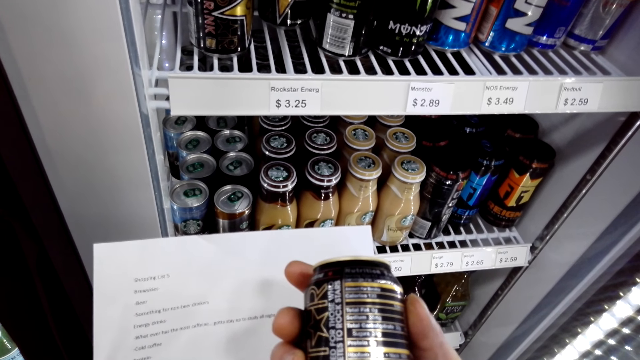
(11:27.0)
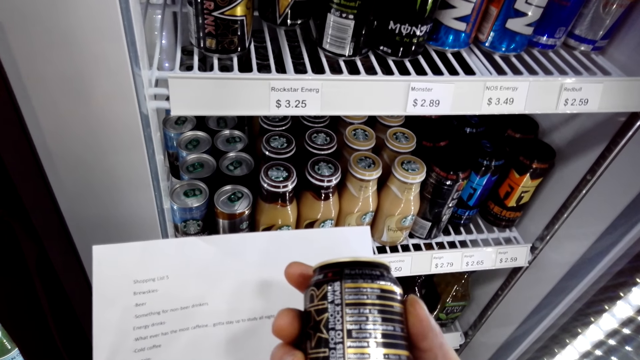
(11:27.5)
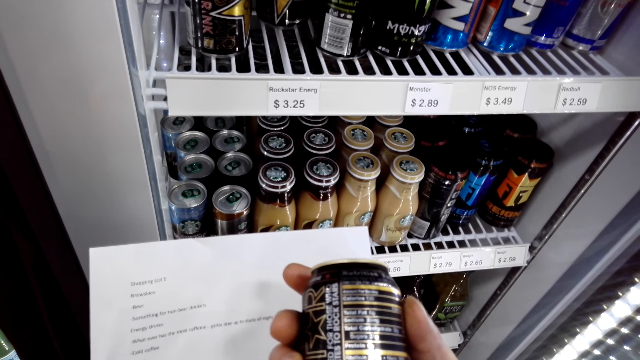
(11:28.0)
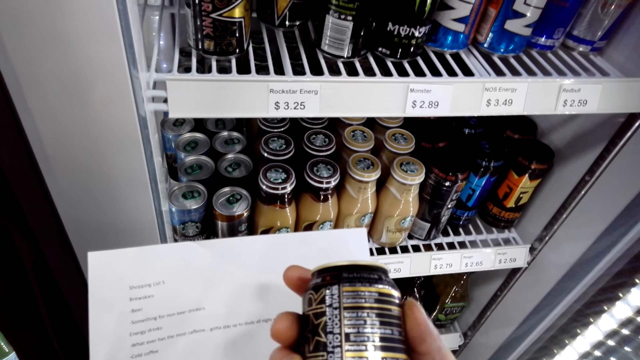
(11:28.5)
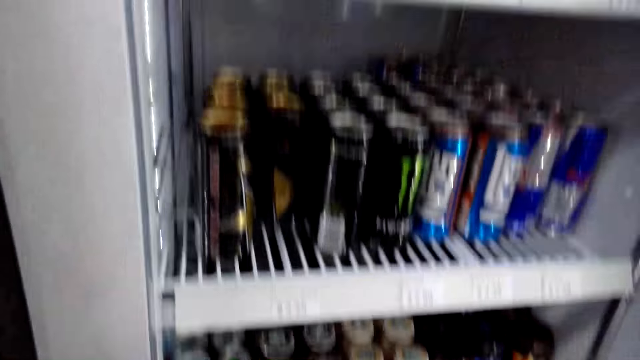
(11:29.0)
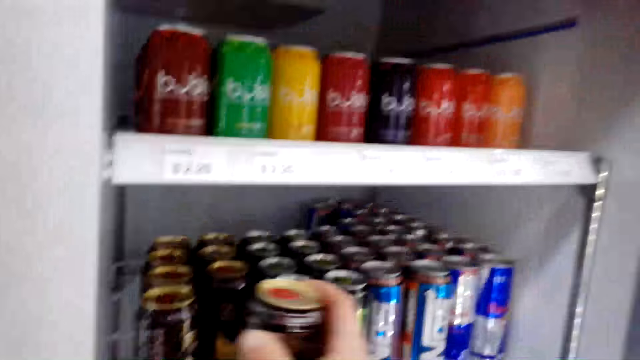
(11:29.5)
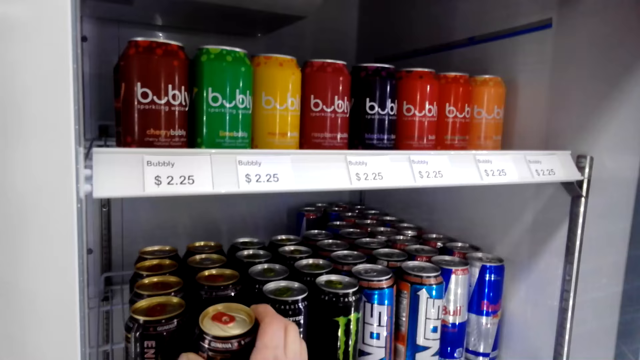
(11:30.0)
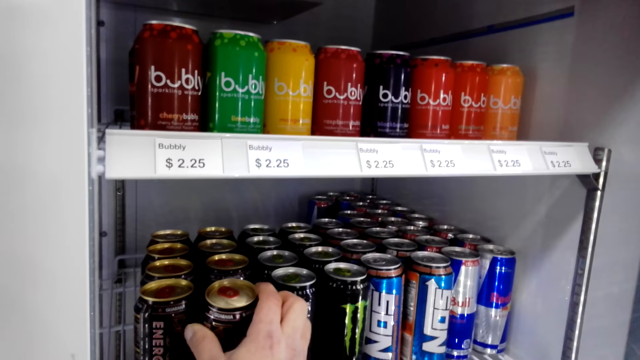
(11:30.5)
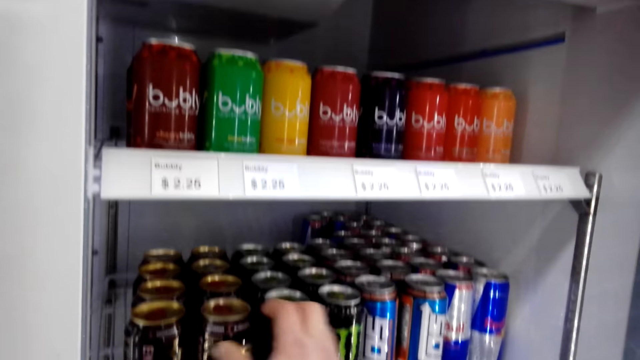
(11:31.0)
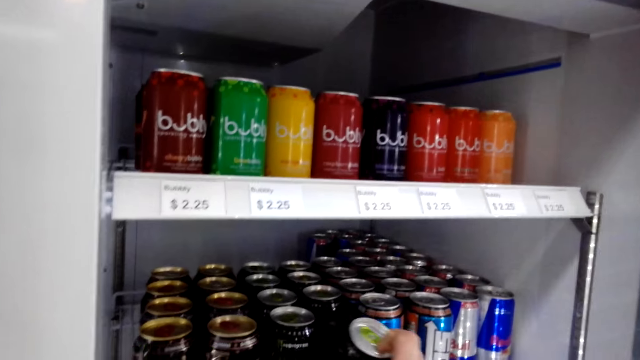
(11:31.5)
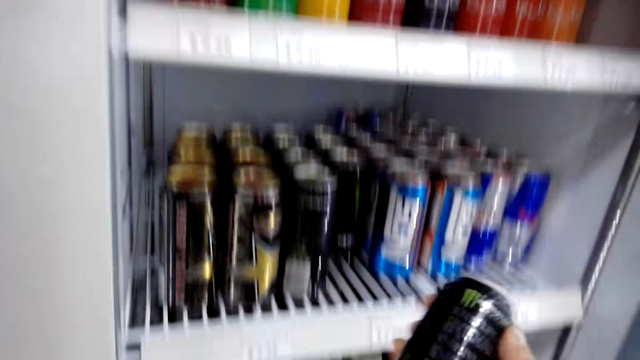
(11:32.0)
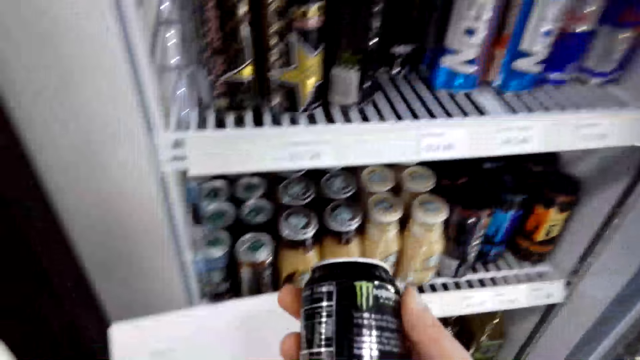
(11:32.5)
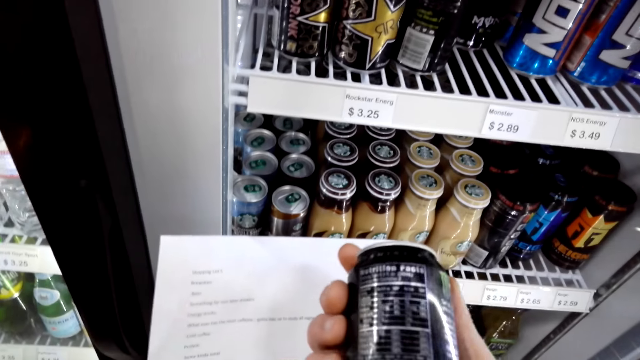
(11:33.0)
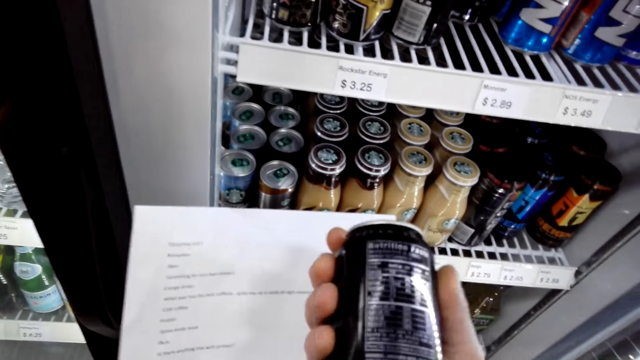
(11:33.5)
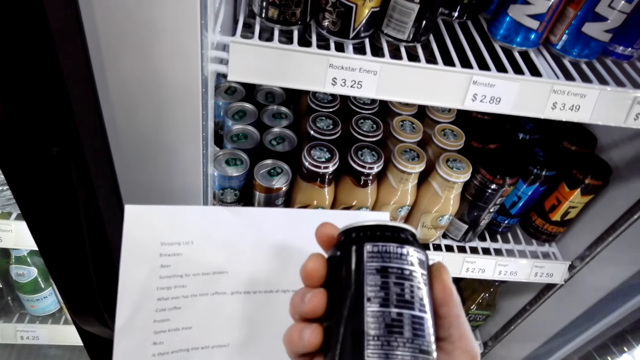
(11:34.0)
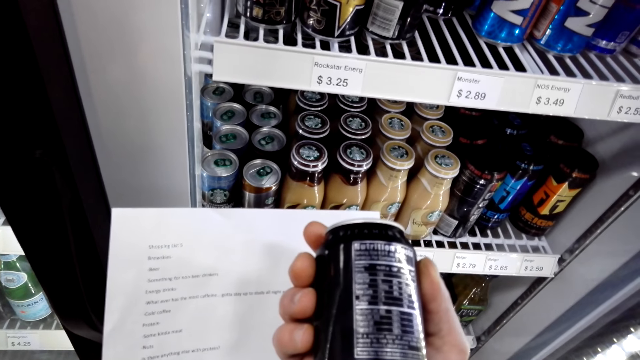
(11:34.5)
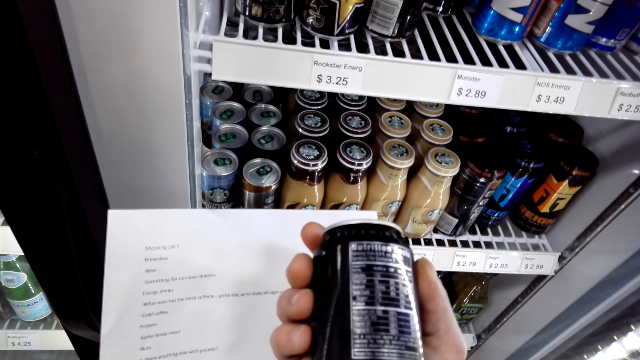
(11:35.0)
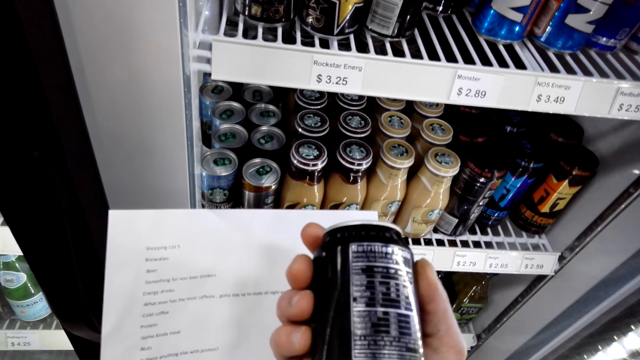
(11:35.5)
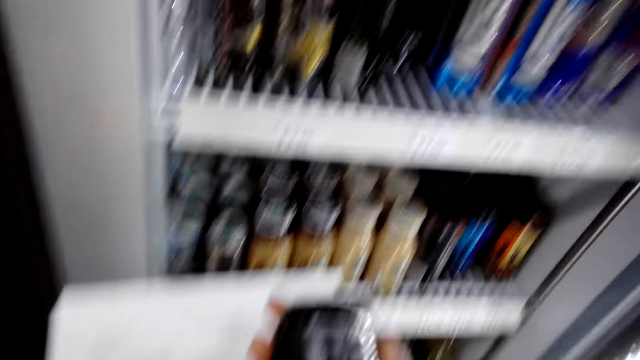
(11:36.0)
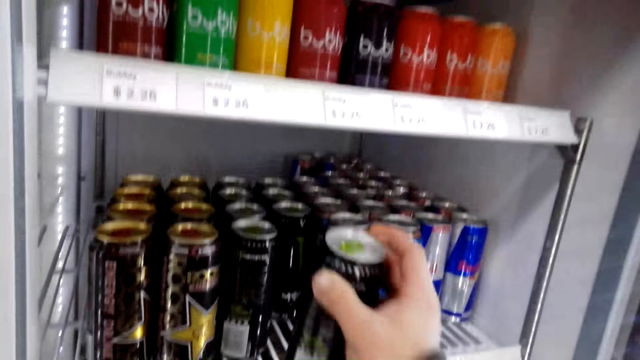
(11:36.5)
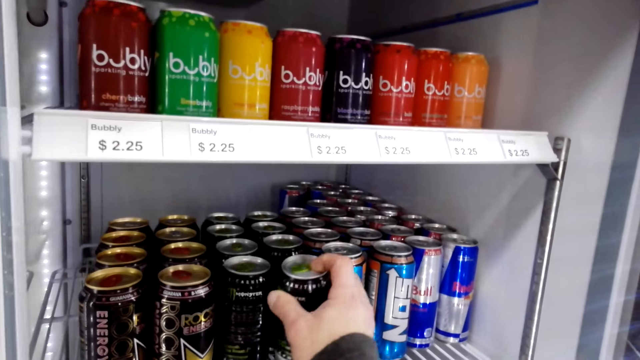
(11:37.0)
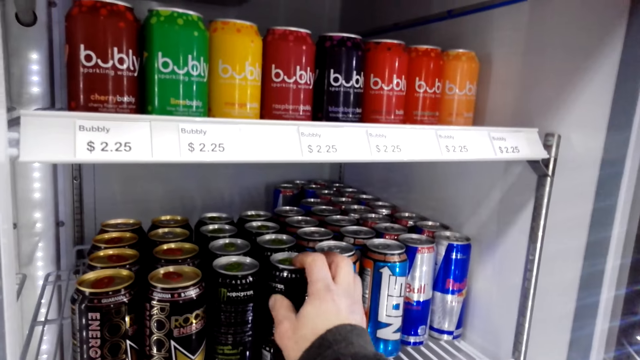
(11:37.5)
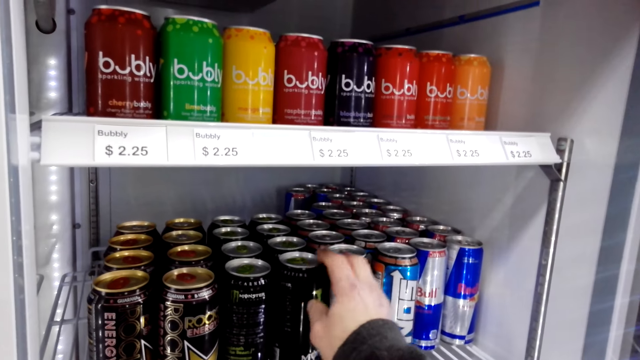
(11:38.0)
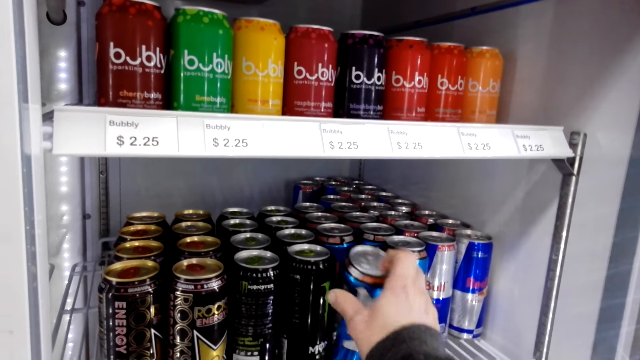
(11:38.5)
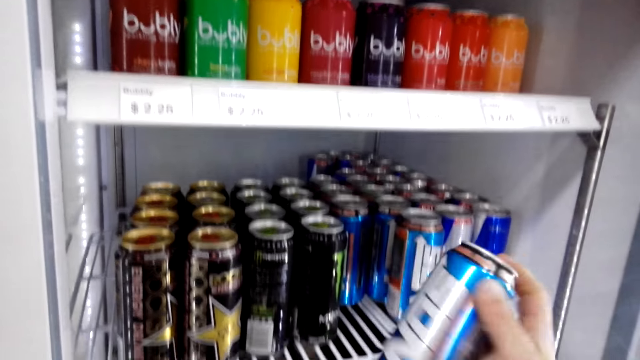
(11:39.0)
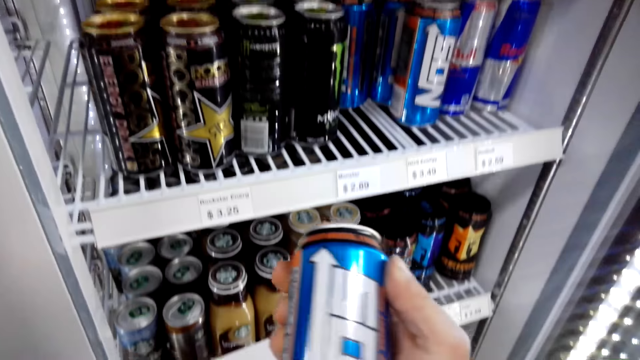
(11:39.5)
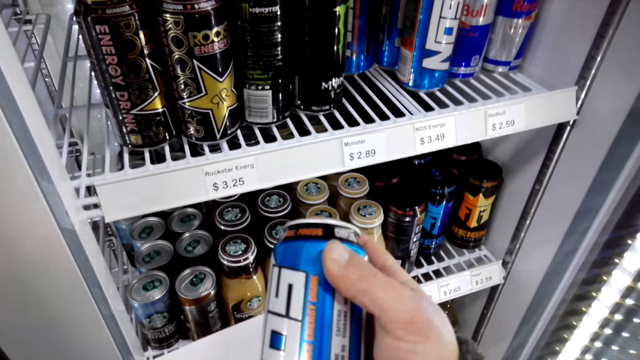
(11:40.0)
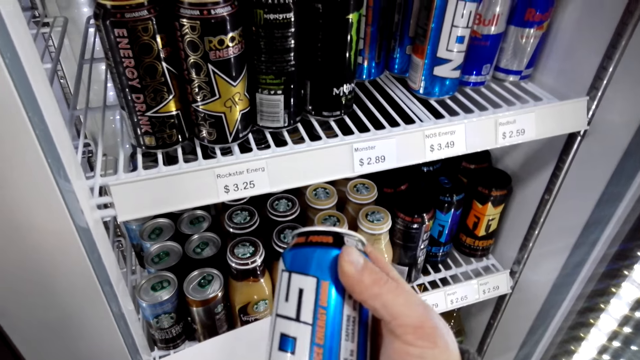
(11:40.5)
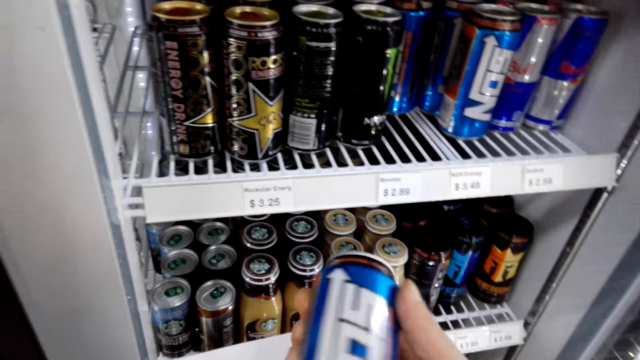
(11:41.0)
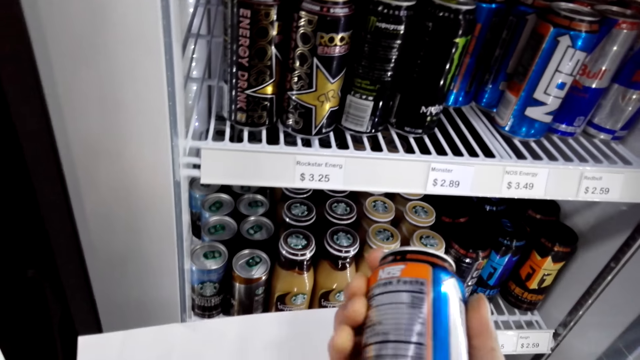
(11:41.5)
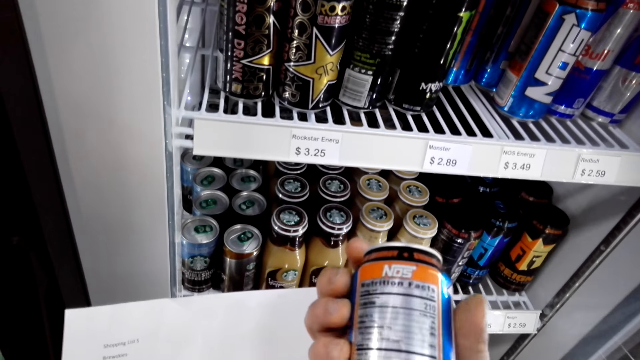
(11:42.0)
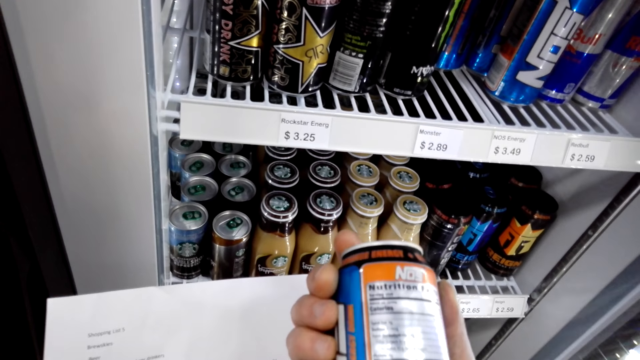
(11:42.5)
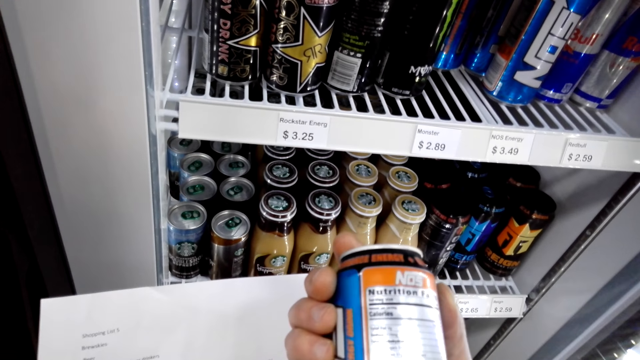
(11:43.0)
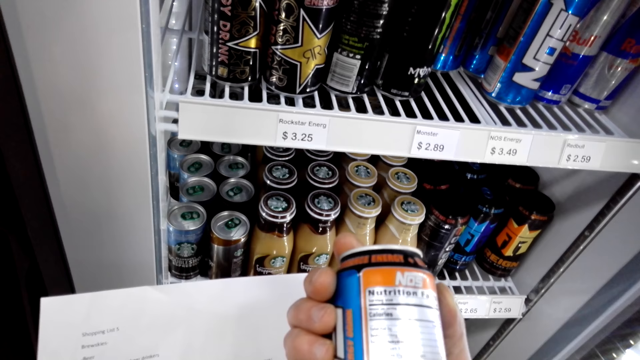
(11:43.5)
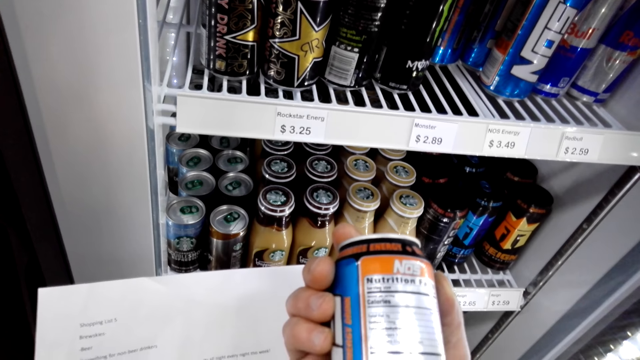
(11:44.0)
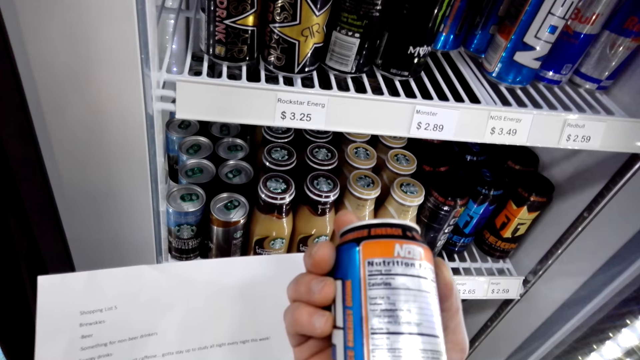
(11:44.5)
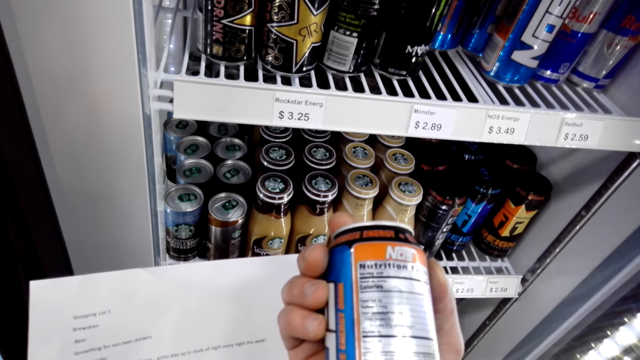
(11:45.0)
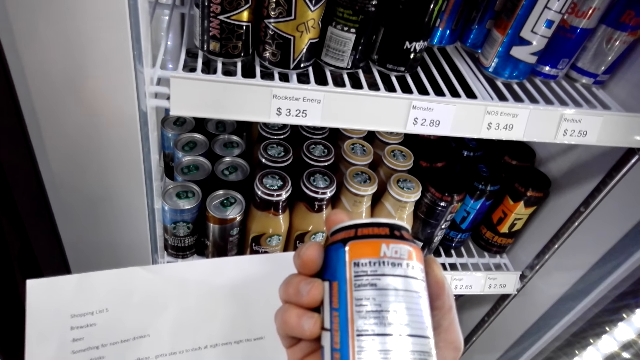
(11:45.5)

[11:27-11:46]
The camera wearer places the can on the fridge. They pick up a Monster can. They look around. They read the energy drink can. They place the Monster can on the fridge. They pick up an energy drink and look at the drink.

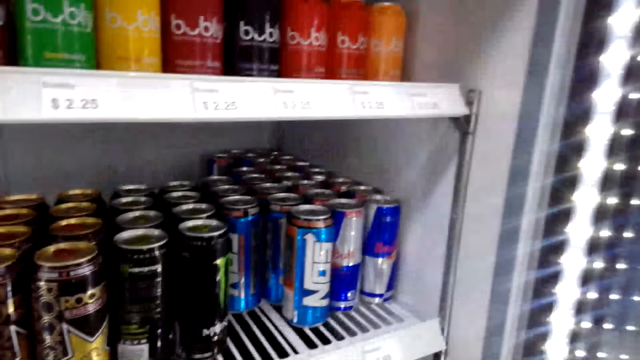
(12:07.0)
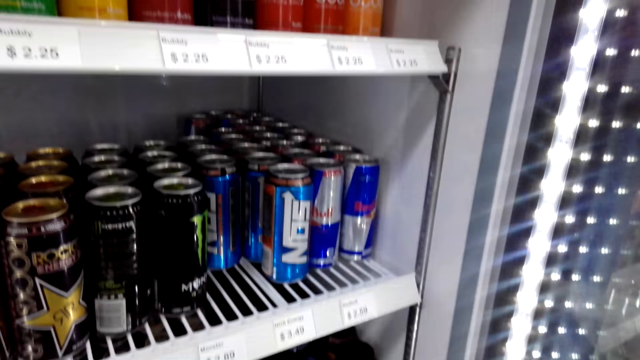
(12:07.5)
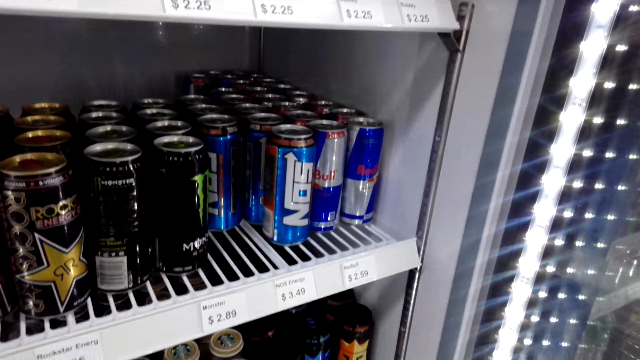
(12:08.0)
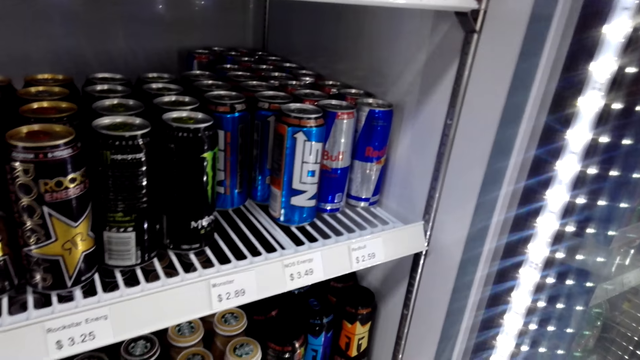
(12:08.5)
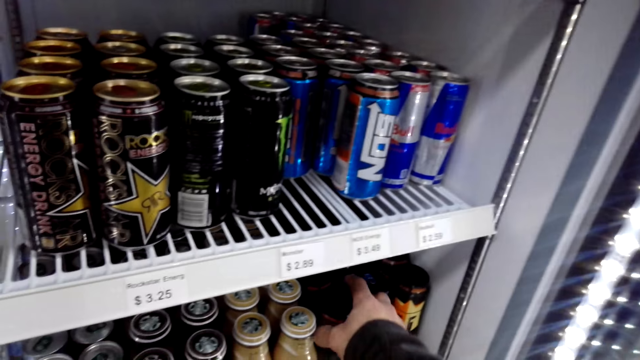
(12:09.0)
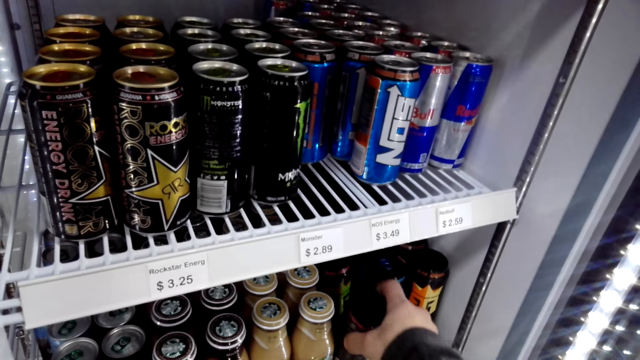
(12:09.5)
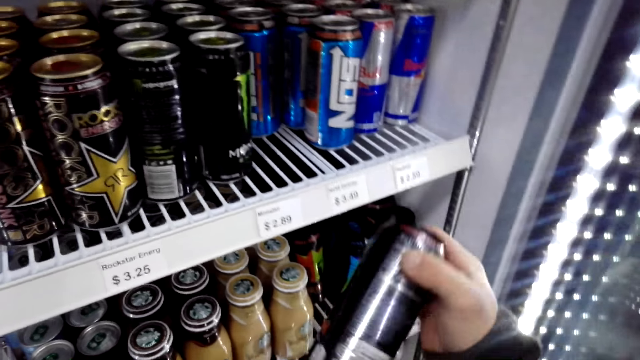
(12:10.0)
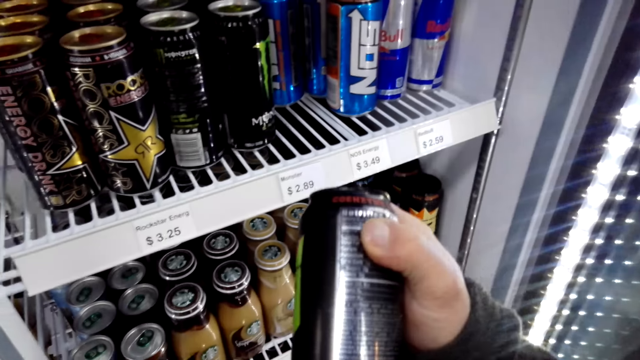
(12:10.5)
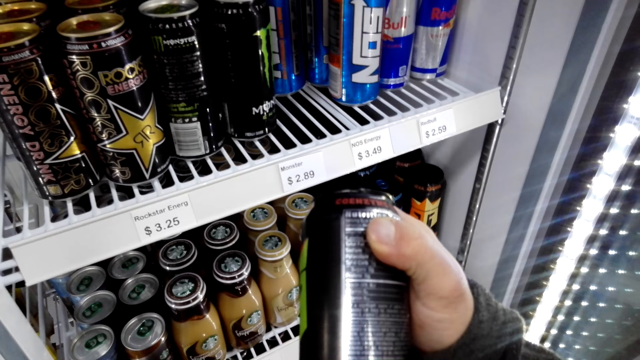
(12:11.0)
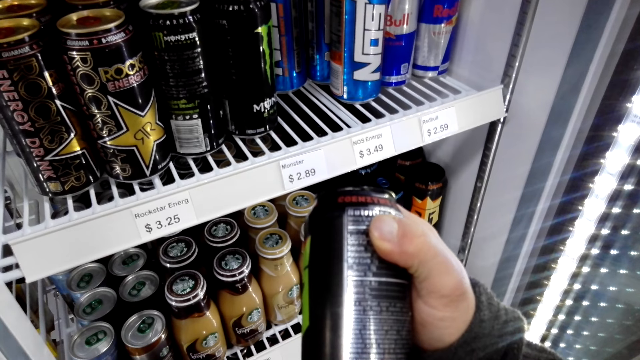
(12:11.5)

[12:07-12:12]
The camera wearer looks around. They pick up a drink. They look at the drink.
